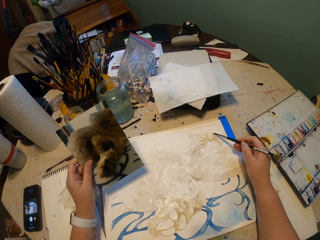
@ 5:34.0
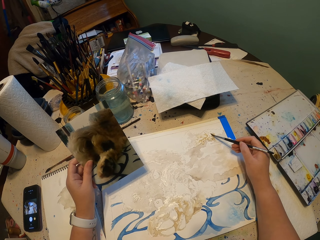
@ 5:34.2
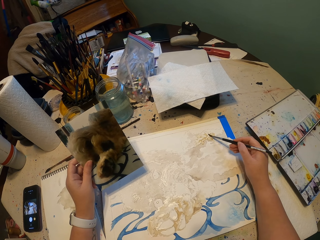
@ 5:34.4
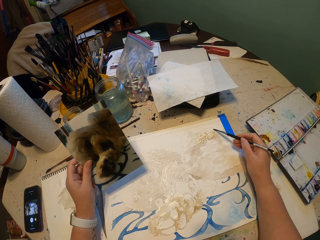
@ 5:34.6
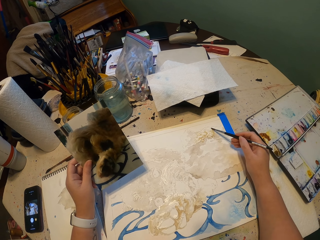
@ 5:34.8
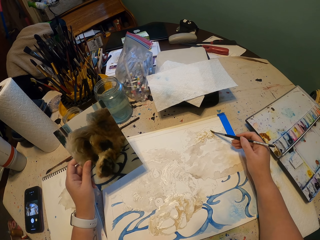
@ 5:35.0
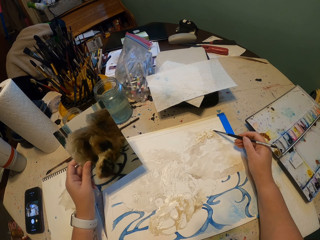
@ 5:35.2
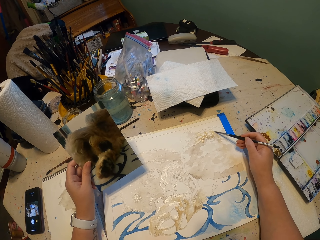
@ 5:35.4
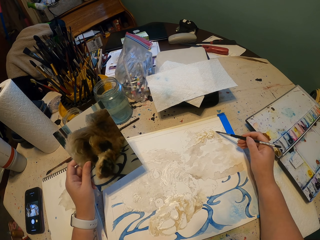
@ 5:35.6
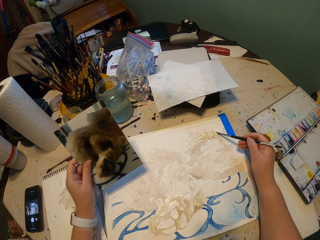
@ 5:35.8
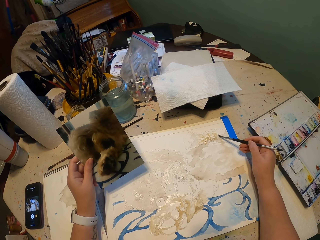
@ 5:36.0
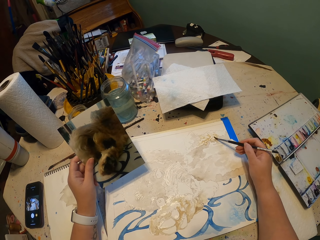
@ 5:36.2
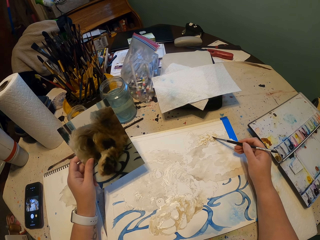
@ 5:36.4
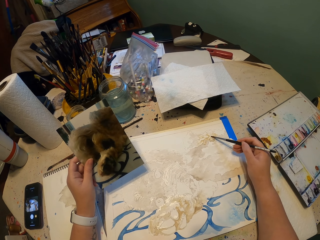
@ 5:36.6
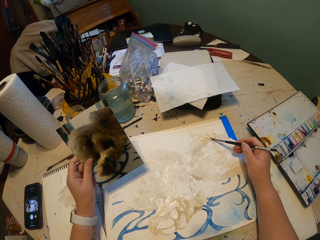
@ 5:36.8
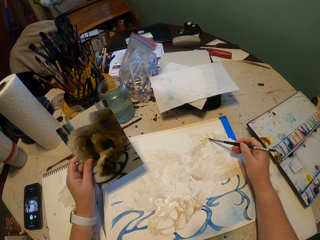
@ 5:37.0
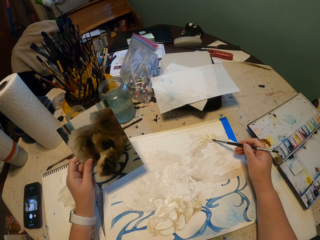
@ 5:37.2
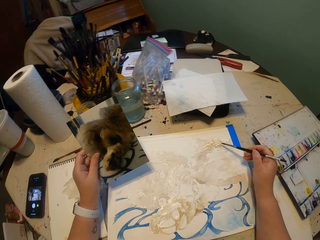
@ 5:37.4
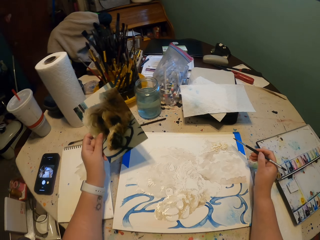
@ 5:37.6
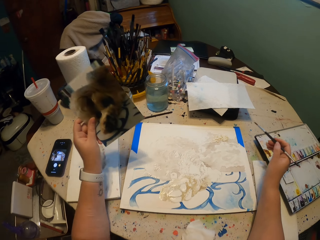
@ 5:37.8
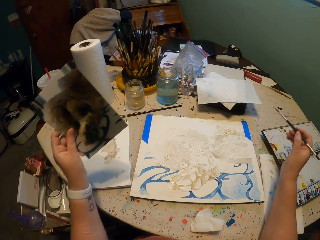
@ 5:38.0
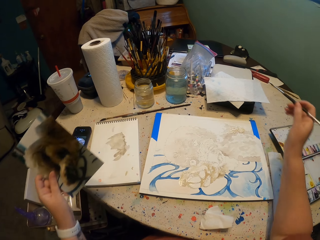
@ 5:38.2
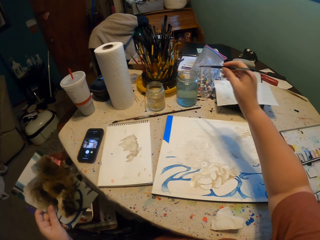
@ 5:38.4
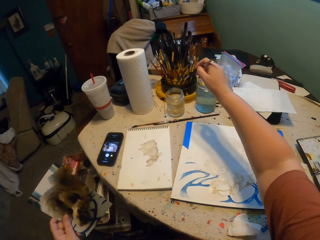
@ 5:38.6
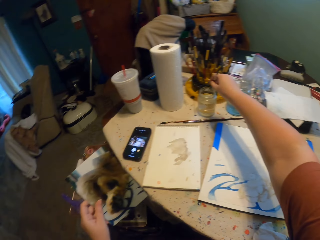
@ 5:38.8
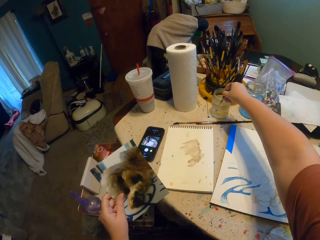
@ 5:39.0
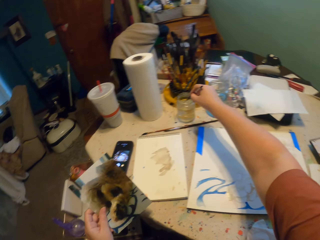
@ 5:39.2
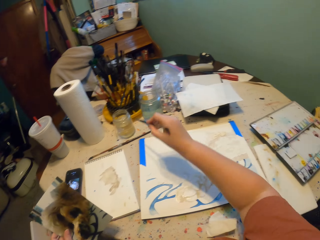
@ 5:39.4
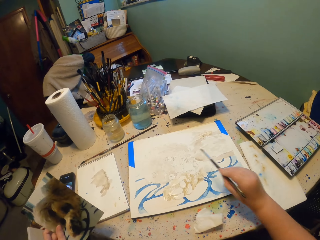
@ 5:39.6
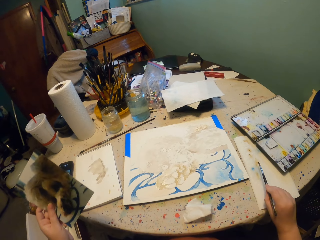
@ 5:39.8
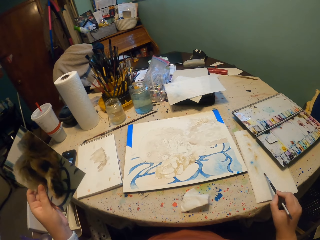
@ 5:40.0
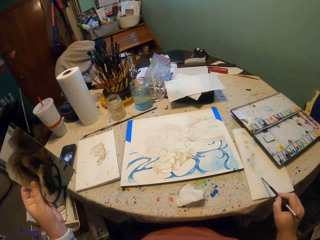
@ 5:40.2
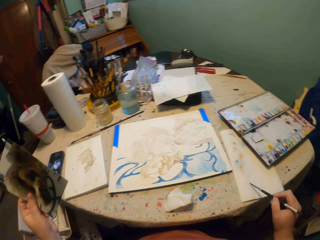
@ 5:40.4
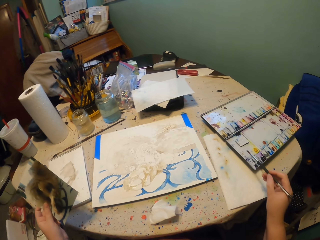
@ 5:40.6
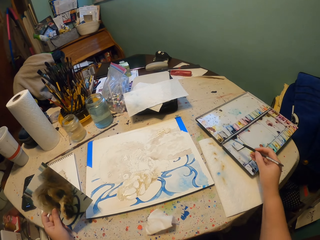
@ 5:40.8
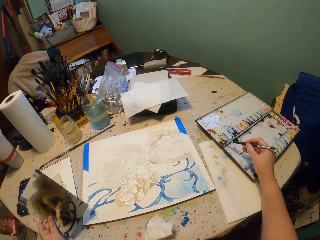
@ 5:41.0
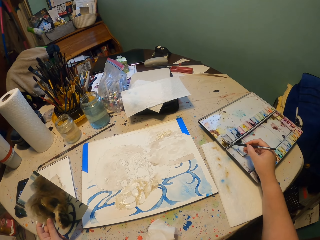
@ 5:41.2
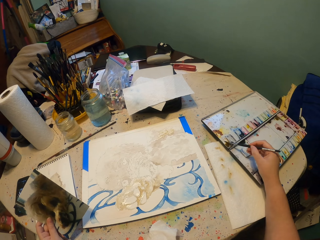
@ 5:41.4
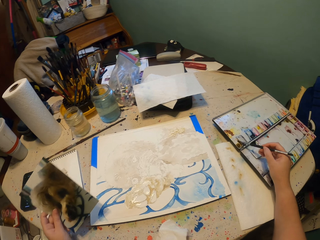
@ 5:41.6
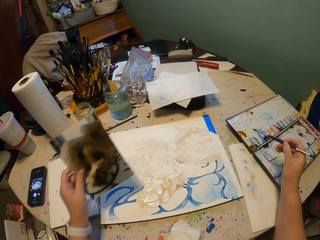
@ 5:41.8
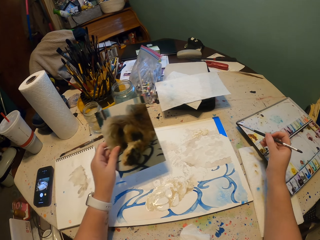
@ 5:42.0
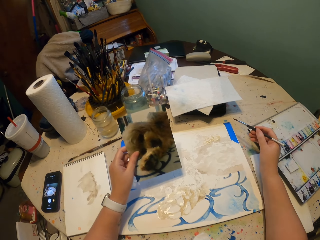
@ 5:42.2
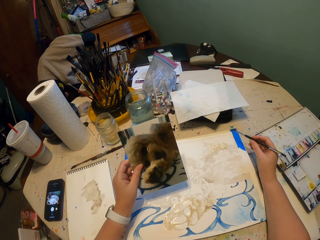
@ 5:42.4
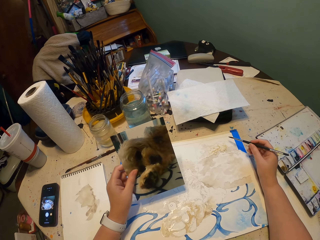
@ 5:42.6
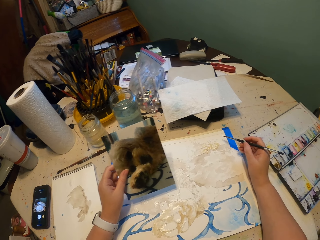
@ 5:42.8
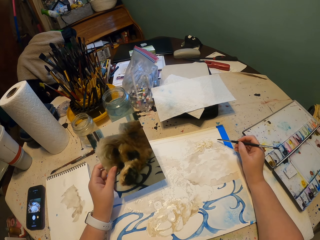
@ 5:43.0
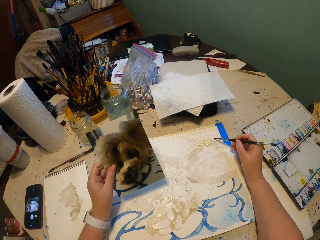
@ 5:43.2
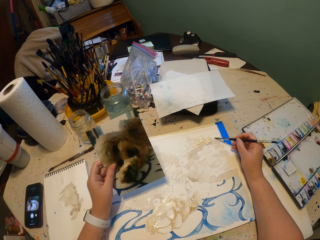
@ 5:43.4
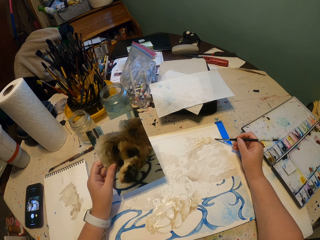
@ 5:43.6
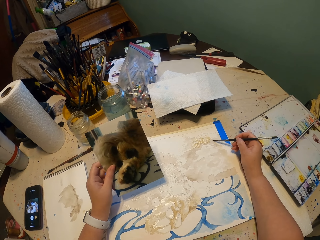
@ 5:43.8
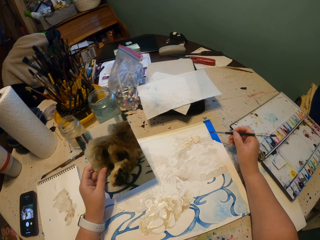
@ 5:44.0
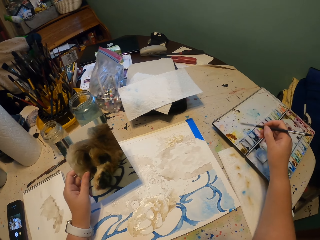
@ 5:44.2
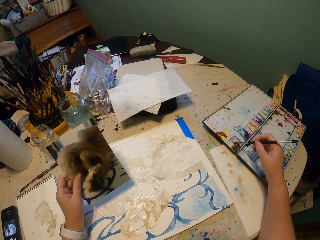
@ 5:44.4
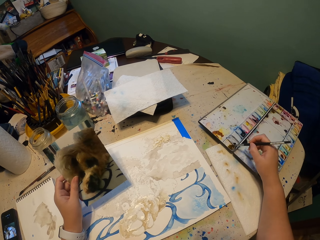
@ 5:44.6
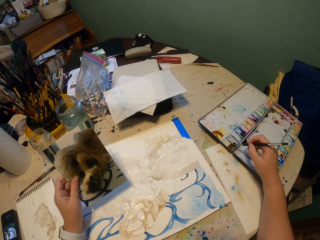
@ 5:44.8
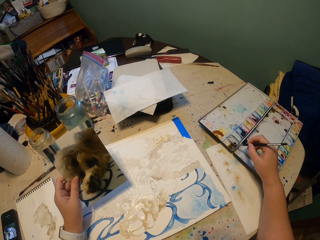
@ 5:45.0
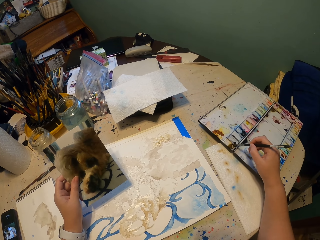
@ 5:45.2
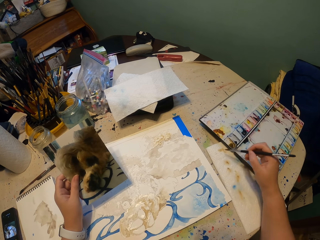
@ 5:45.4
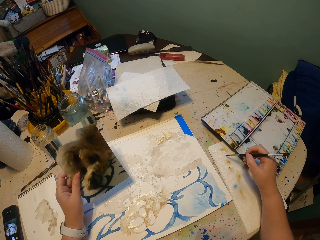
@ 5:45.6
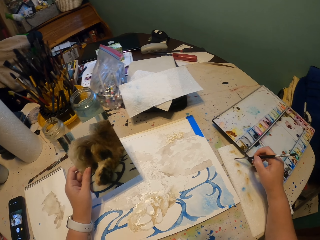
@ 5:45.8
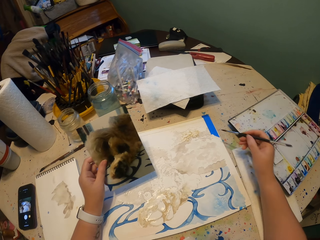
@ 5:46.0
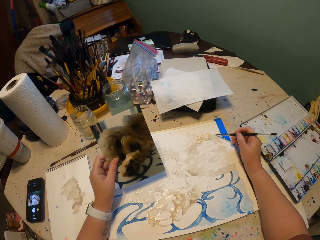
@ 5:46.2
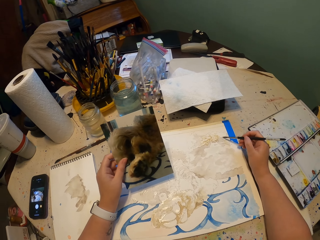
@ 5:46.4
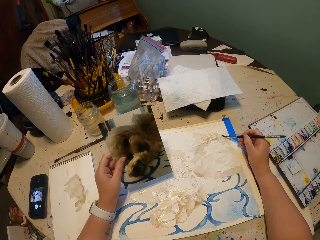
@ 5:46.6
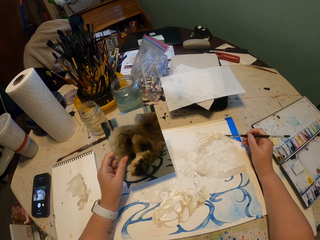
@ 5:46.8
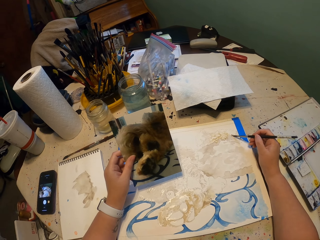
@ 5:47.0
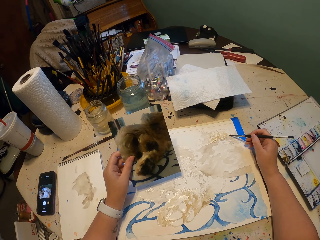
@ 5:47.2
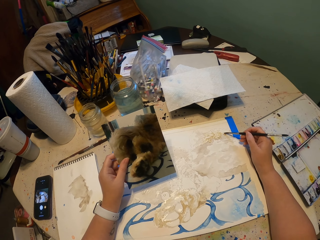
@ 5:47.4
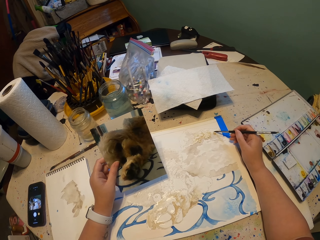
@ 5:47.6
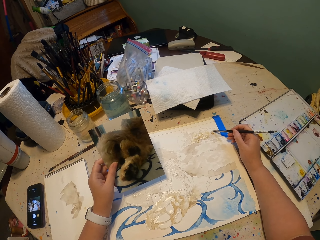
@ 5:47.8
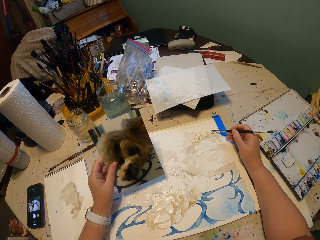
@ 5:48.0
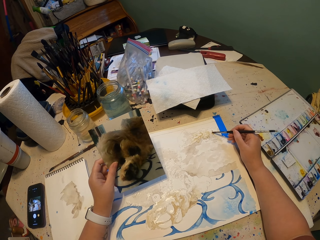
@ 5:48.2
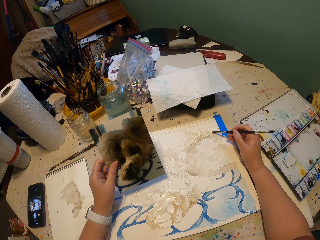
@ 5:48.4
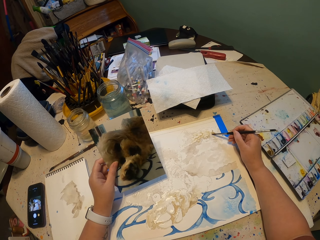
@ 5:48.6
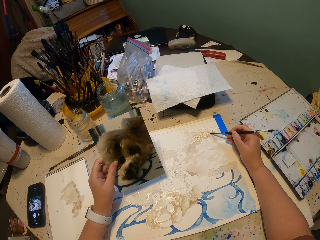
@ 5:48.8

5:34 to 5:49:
The camera wearer lifts the brush. They dip the brush in the water in the tin, wipe the brush on paper, dip the brush in paint, rub the brush on the water color and paint on the drawing book. They lift the brush, rub the brush on the water color, dip the brush in the paint, wipe the brush on the paper and paint on the drawing book.

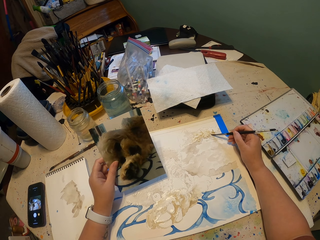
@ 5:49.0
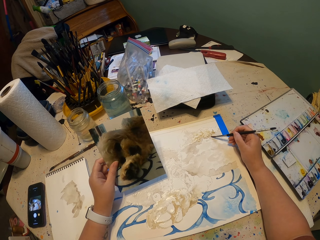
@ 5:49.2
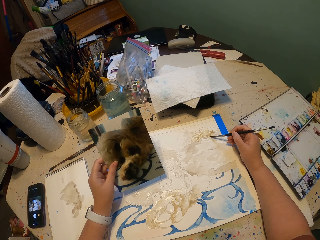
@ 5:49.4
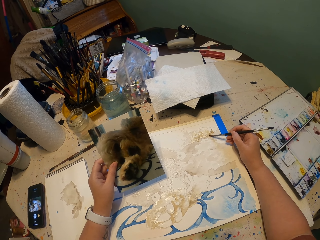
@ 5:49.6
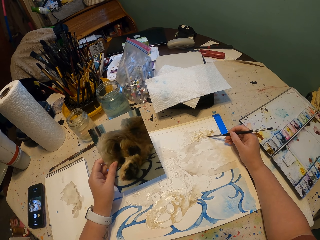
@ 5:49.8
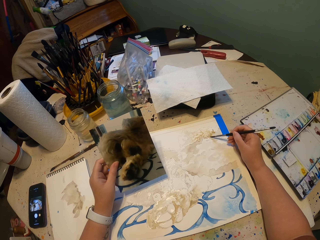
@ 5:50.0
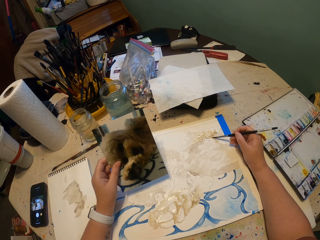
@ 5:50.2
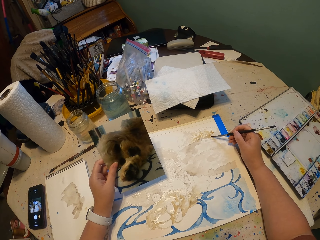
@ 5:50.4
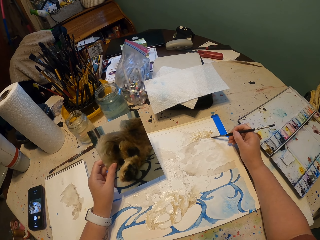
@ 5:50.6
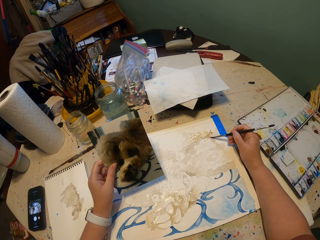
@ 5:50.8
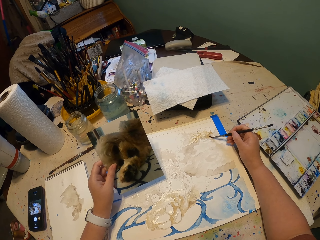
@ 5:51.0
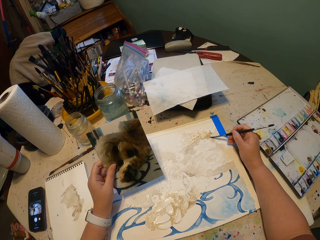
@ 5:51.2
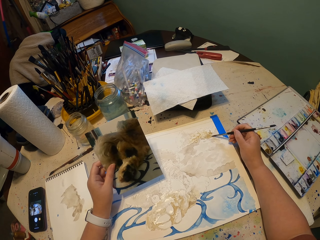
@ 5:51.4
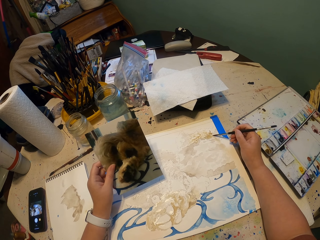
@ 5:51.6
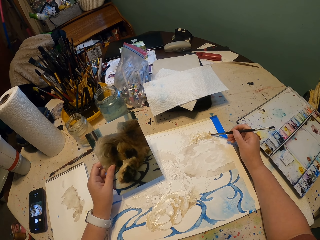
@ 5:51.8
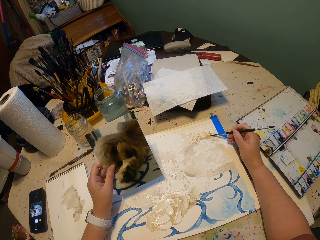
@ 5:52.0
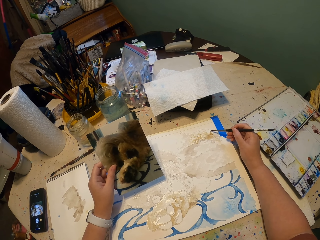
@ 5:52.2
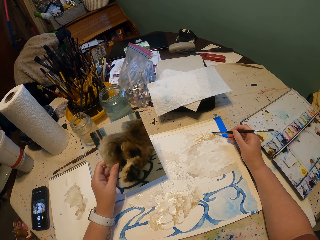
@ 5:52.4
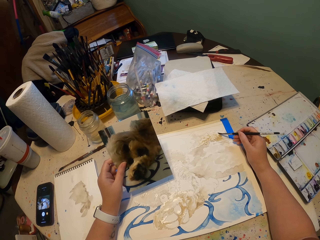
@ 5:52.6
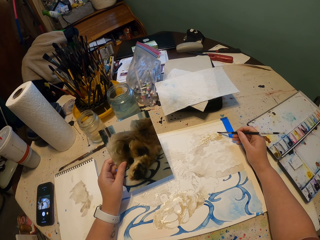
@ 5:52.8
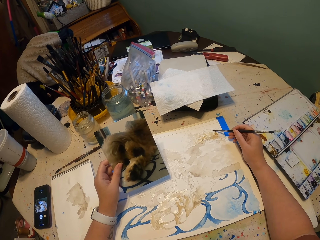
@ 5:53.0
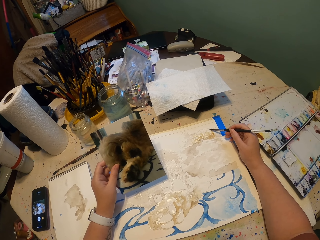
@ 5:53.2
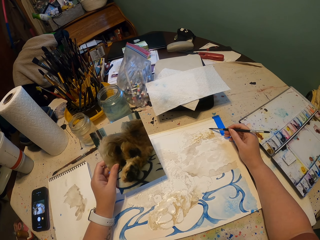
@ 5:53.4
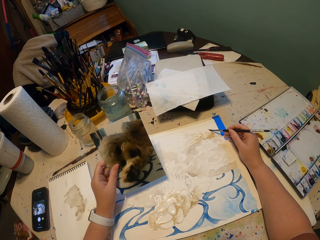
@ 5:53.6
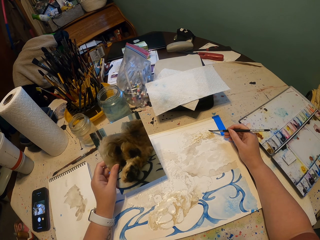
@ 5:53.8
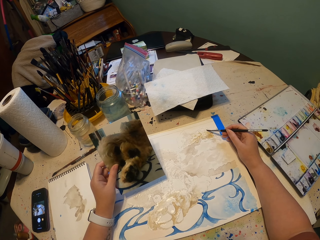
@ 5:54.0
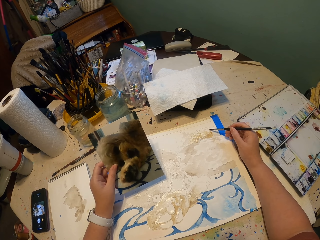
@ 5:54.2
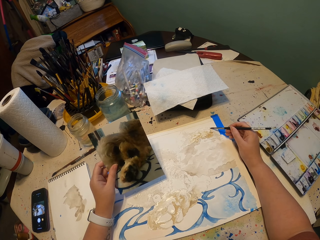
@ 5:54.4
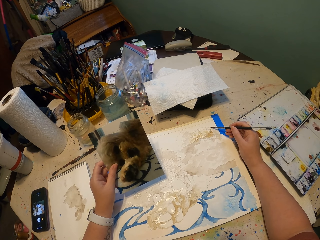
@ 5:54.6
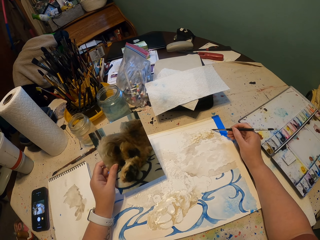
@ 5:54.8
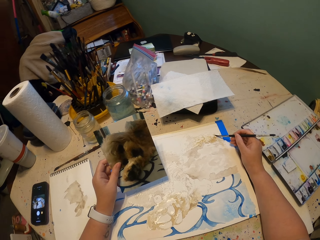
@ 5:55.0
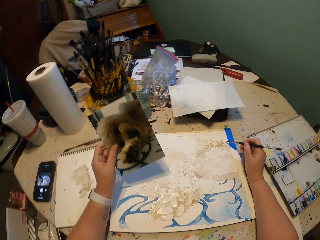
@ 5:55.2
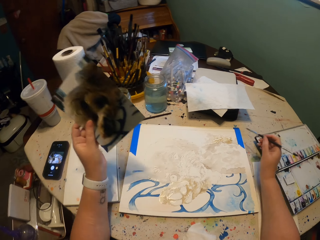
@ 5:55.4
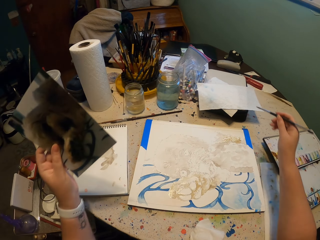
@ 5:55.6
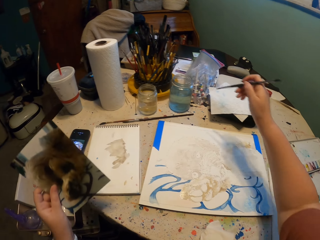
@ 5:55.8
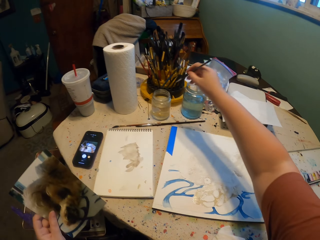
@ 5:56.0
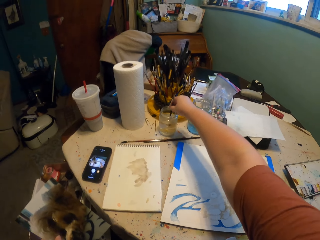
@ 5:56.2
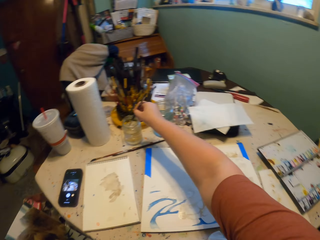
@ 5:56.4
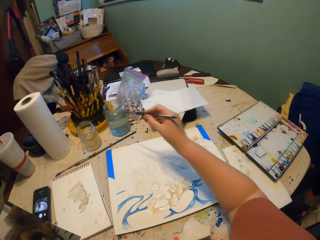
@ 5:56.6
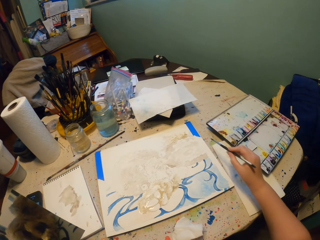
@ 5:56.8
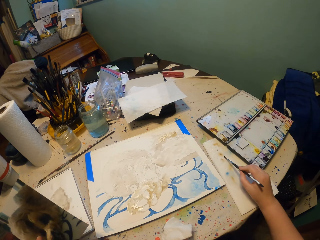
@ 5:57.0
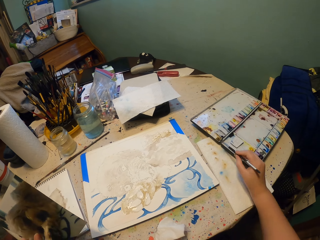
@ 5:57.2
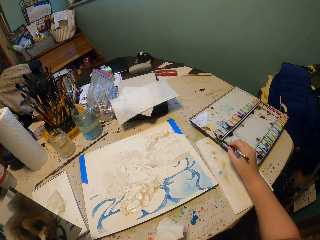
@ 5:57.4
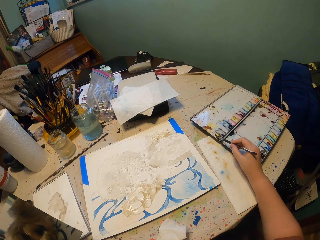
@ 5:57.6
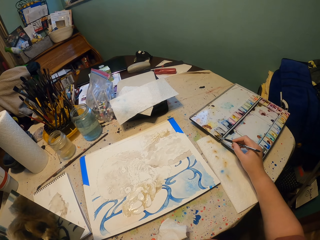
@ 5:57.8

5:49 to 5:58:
The camera wearer lifts the brush. They dip the brush in water and dip the brush in paint.
